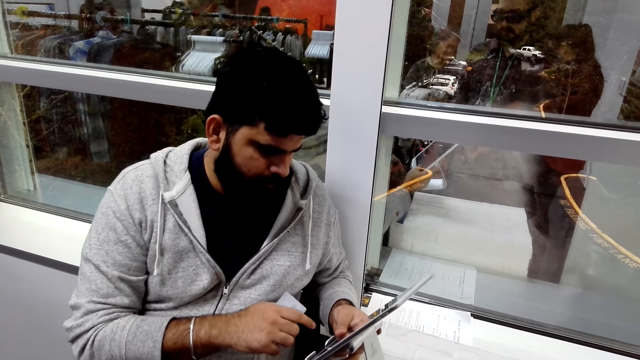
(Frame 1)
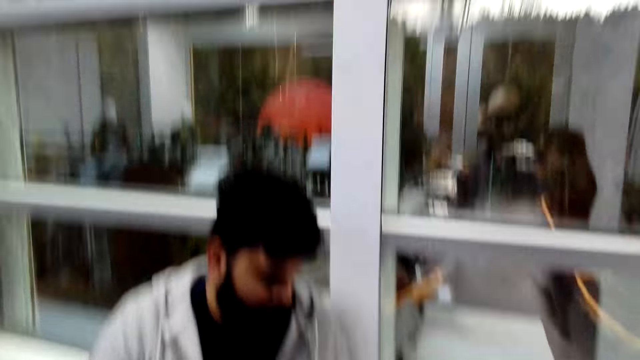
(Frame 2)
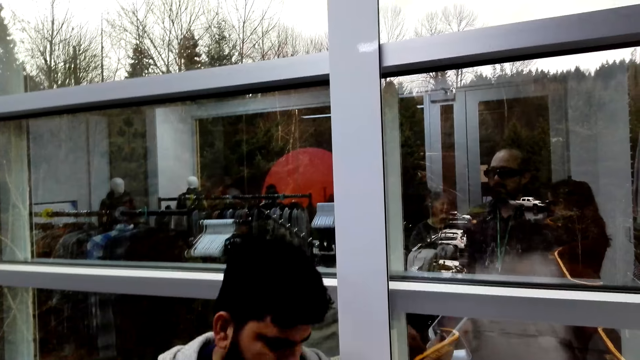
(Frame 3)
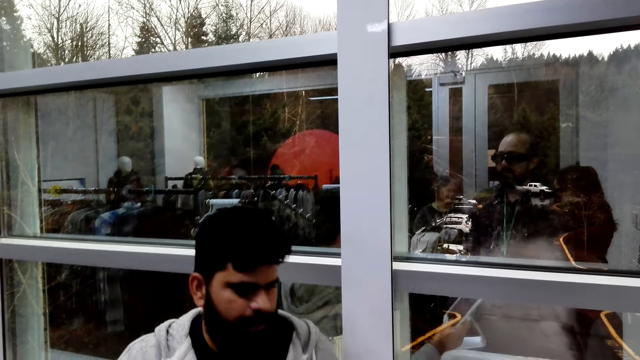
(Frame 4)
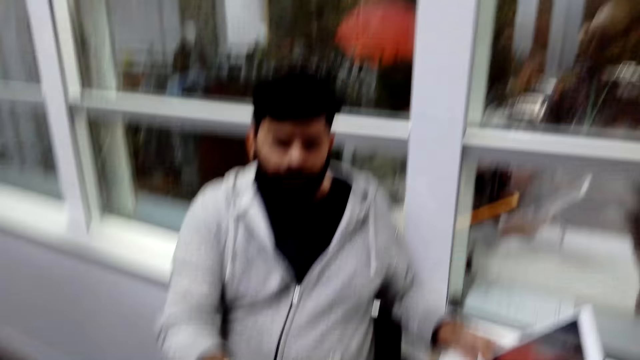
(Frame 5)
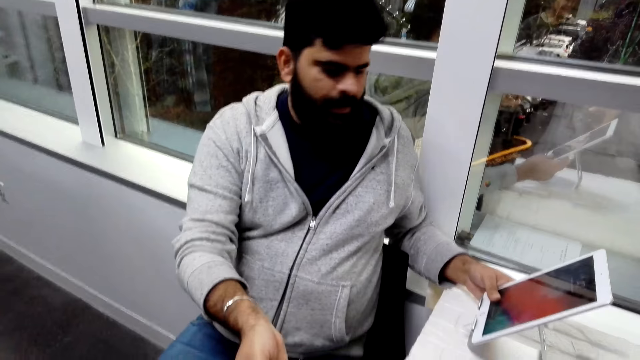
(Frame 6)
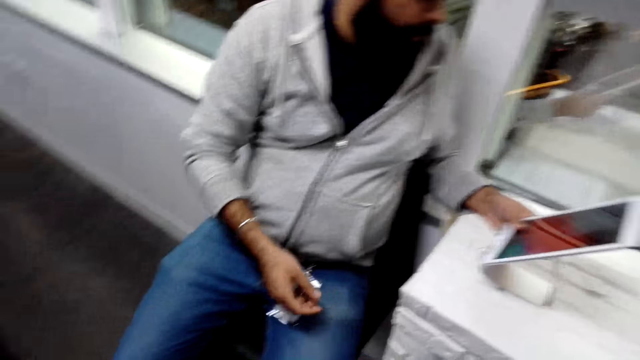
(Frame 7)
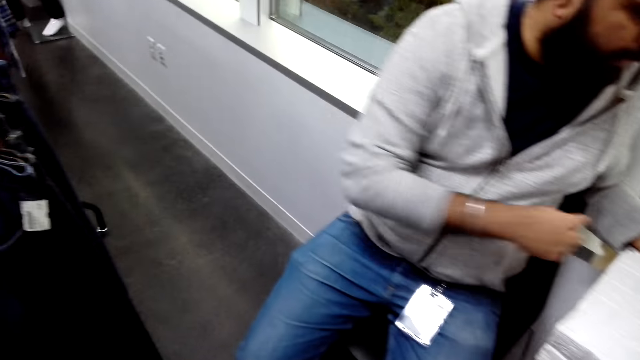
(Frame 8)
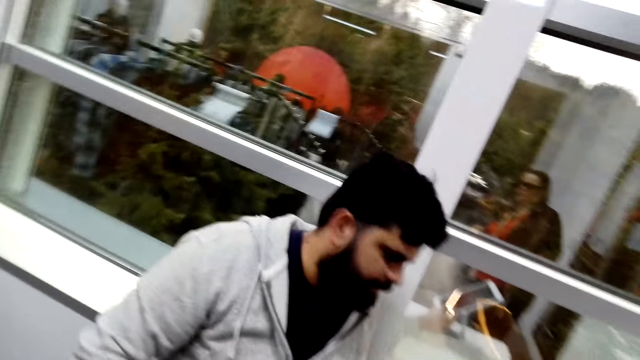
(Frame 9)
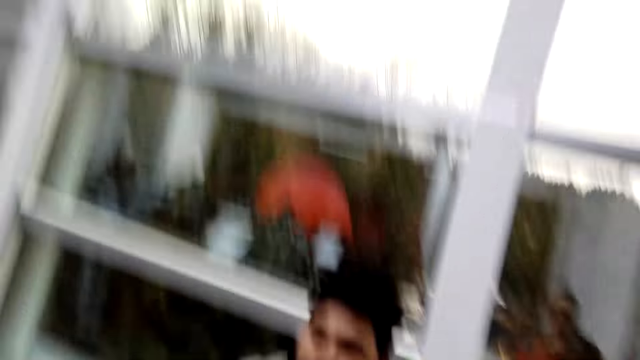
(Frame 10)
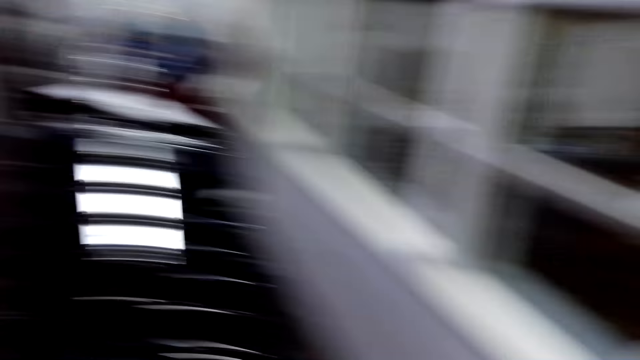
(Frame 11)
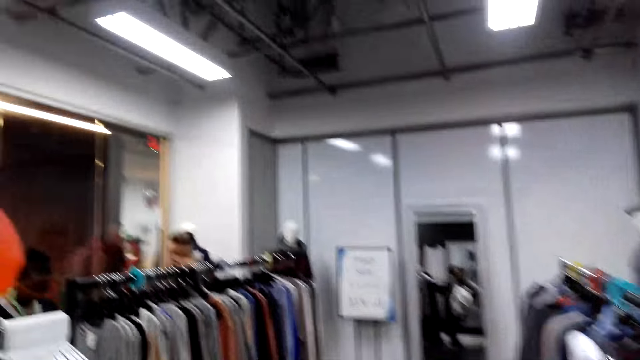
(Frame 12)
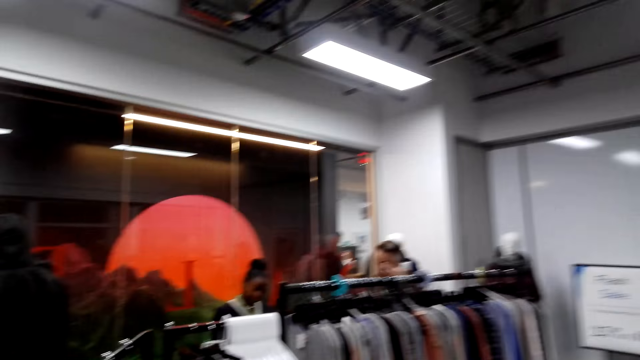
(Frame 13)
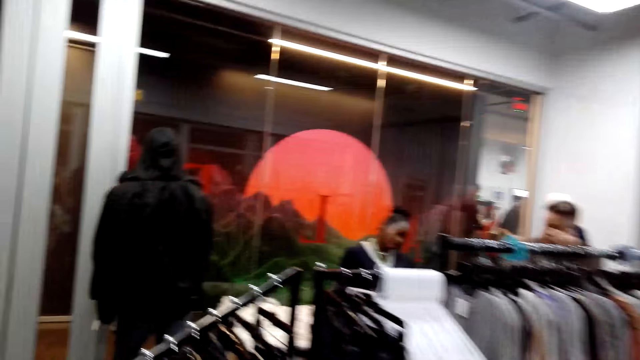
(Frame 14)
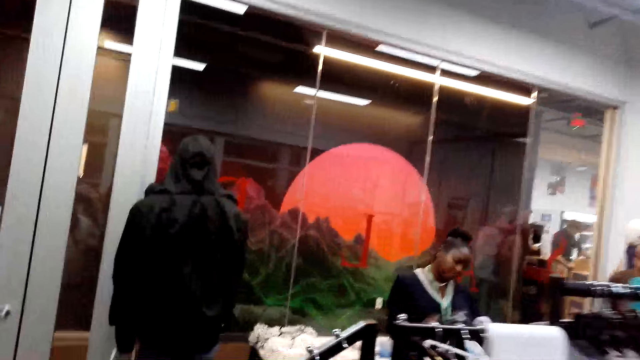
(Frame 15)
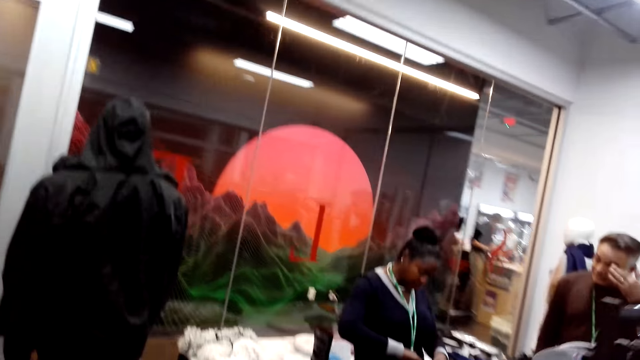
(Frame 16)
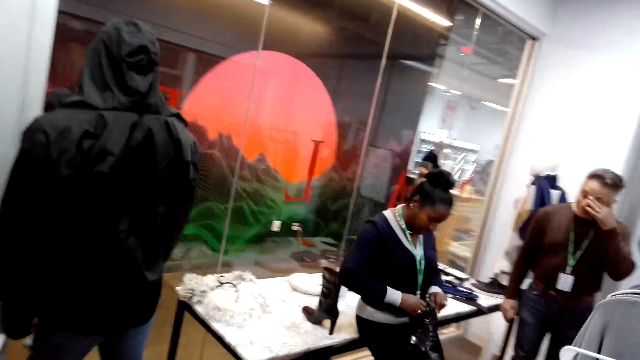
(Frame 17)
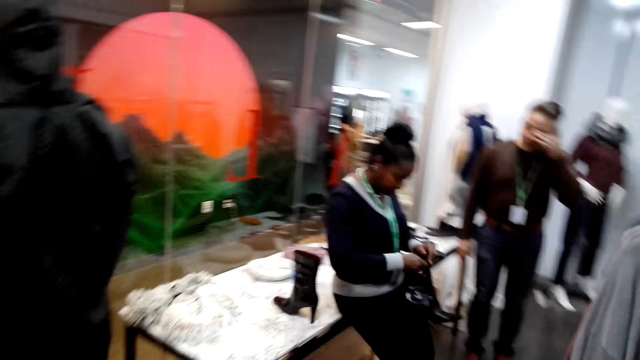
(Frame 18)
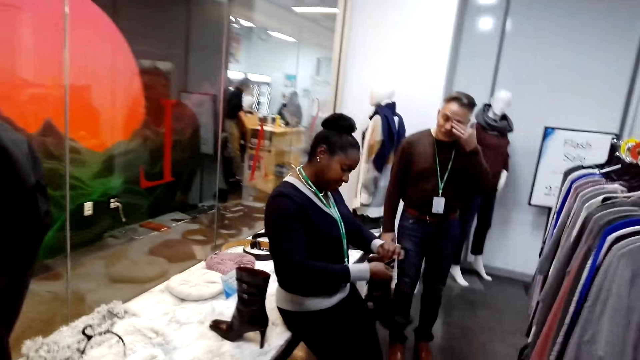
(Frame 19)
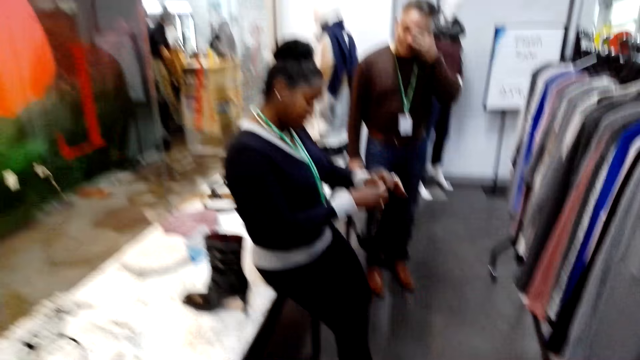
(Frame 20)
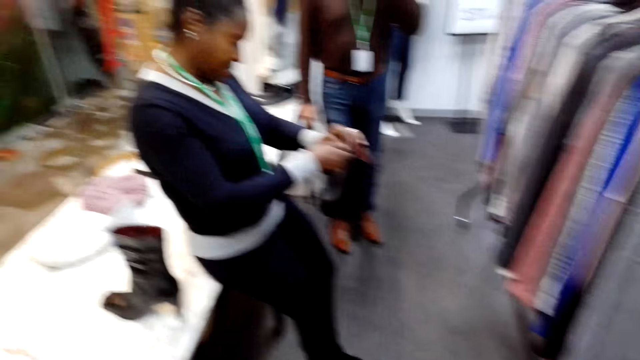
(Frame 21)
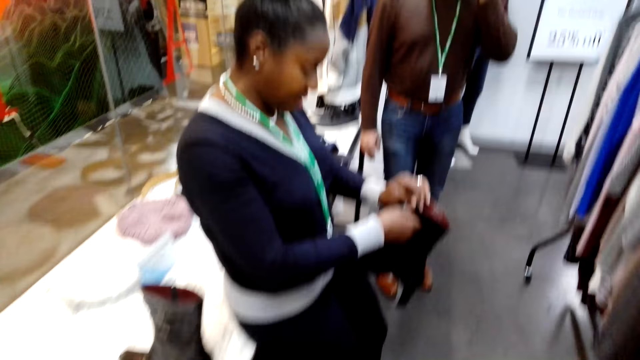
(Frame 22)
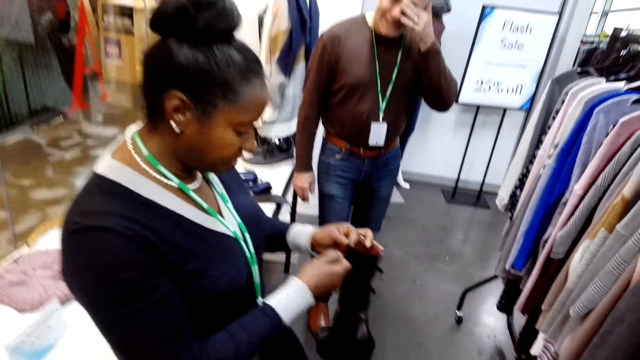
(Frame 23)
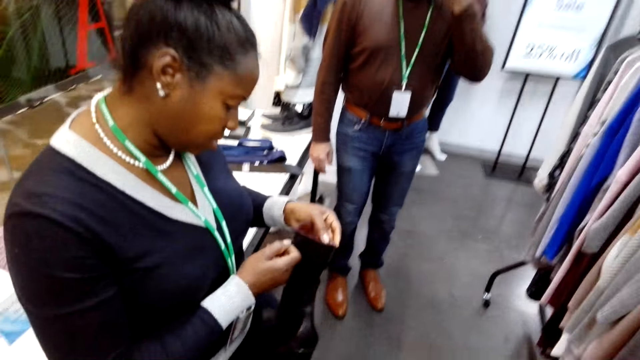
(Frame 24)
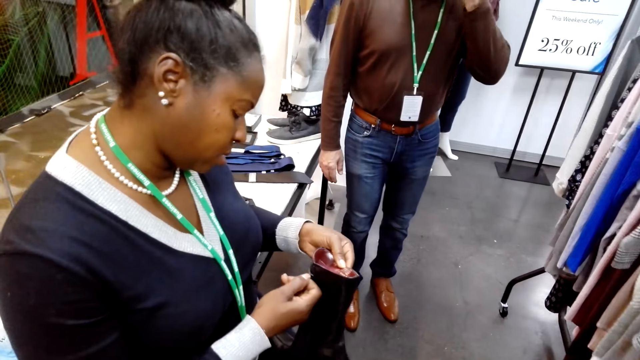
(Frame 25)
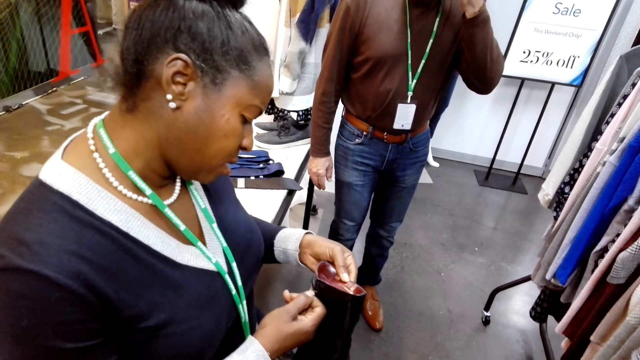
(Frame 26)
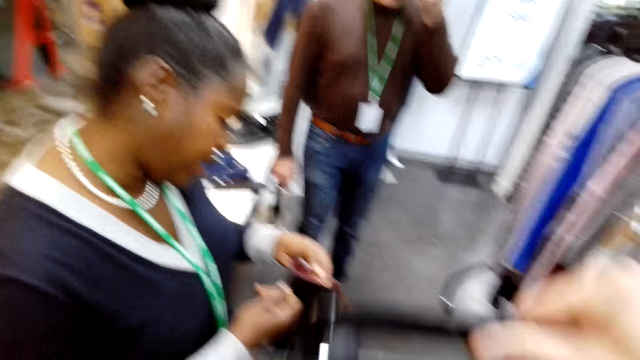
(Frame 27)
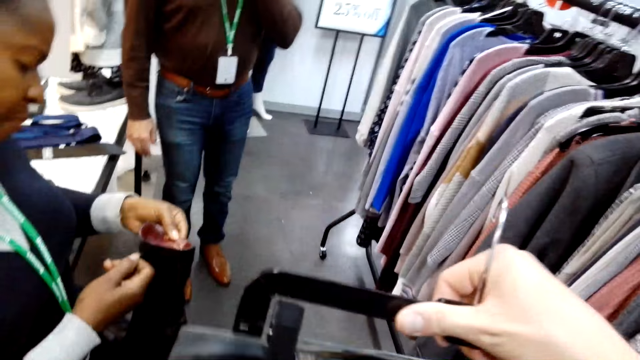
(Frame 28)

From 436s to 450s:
A man converses with the camera wearer. They respond to the man. They look around the shop. A person touches his eyes. Another person inspects a shoe. The camera wearer walks around the shop. A woman holds a heel. The camera wearer walks around the shop and converses with the woman. They display a trouser to the other person and the first person.

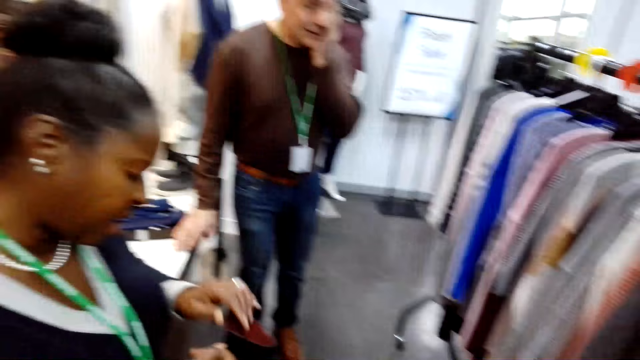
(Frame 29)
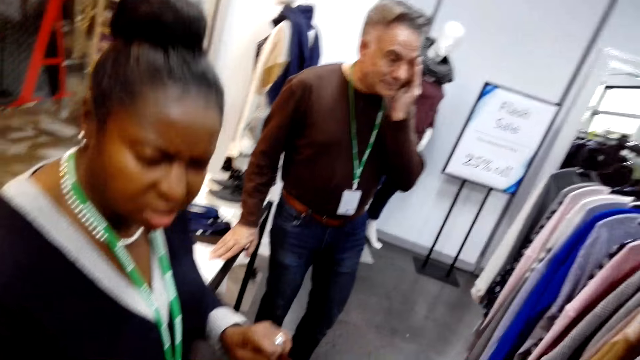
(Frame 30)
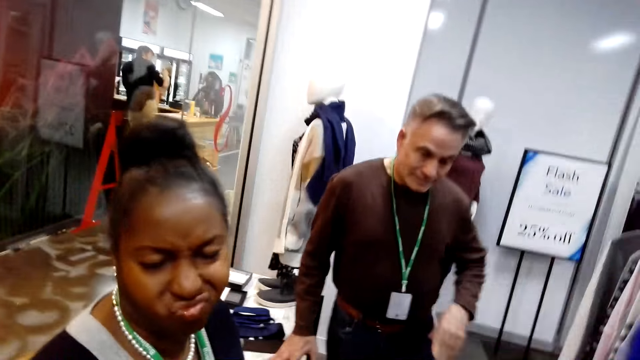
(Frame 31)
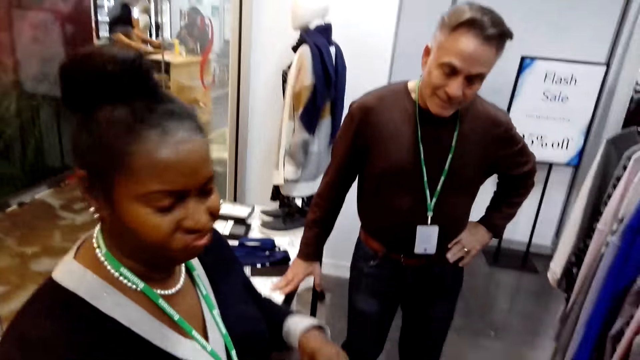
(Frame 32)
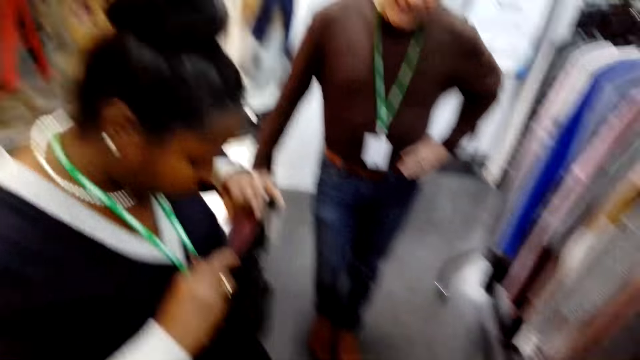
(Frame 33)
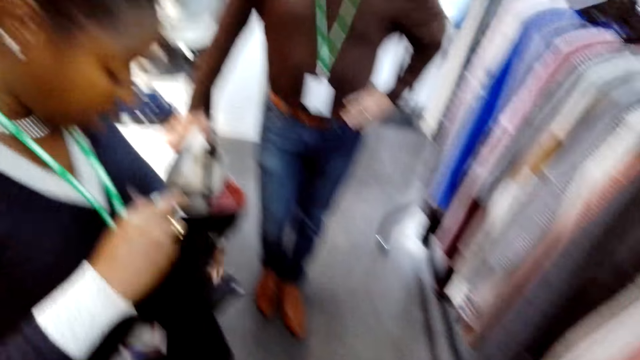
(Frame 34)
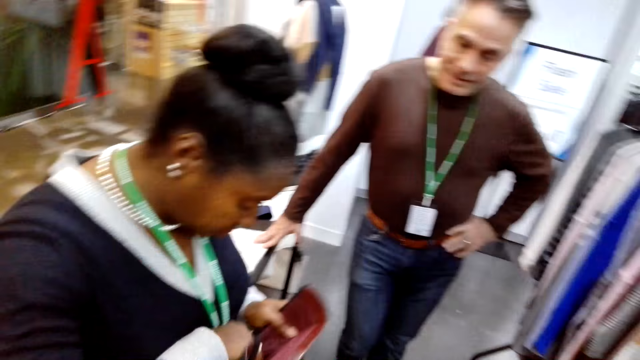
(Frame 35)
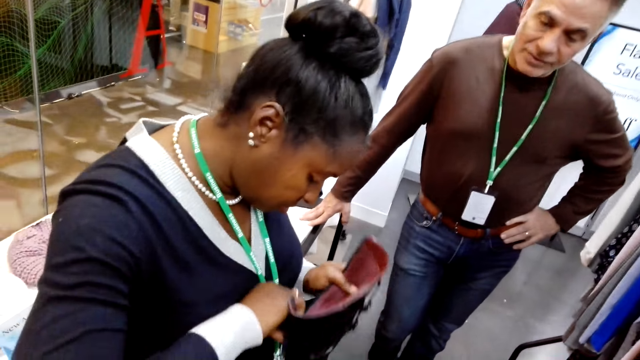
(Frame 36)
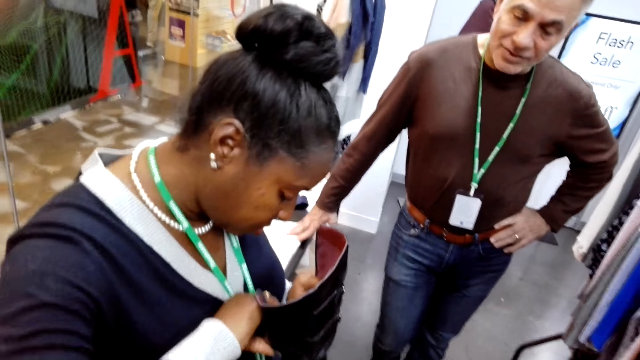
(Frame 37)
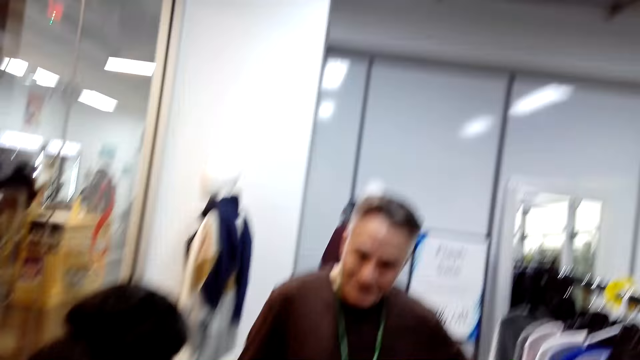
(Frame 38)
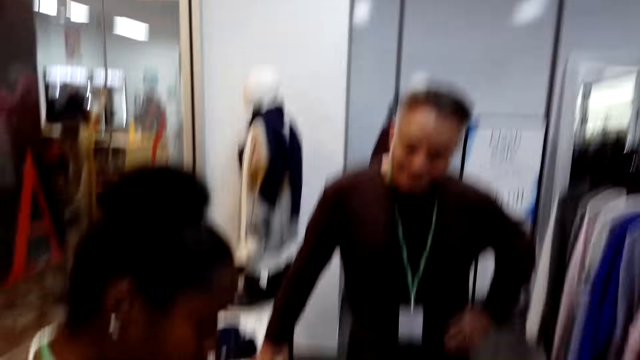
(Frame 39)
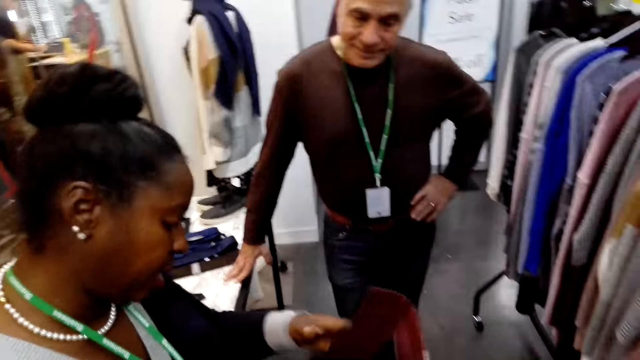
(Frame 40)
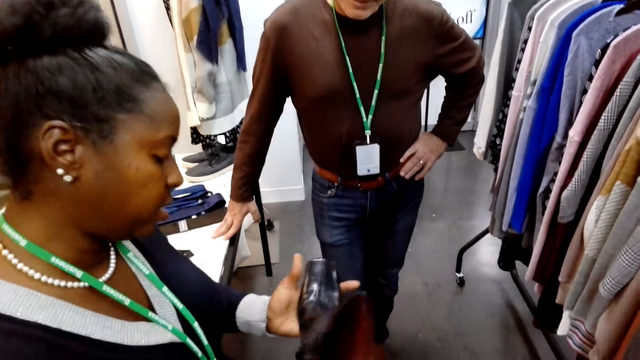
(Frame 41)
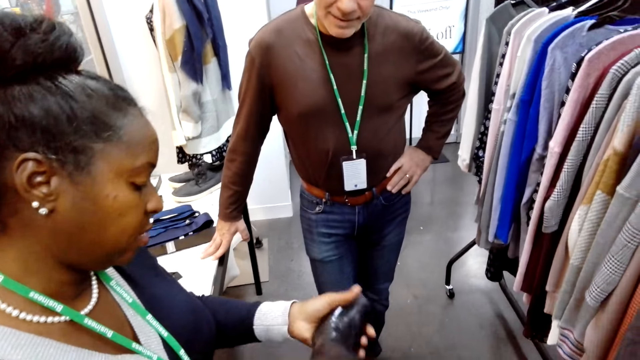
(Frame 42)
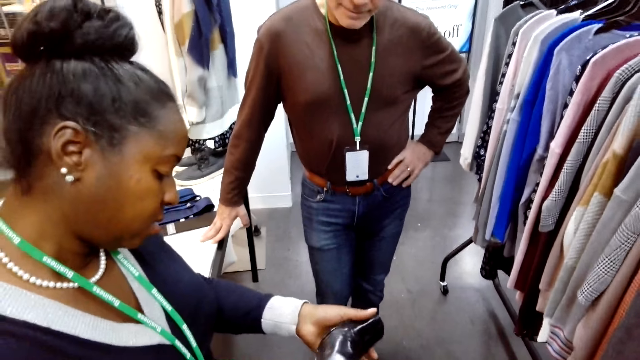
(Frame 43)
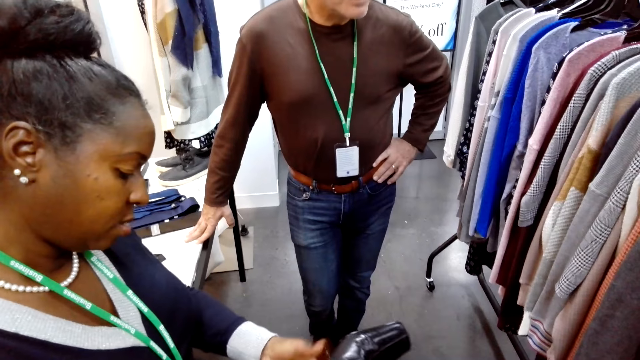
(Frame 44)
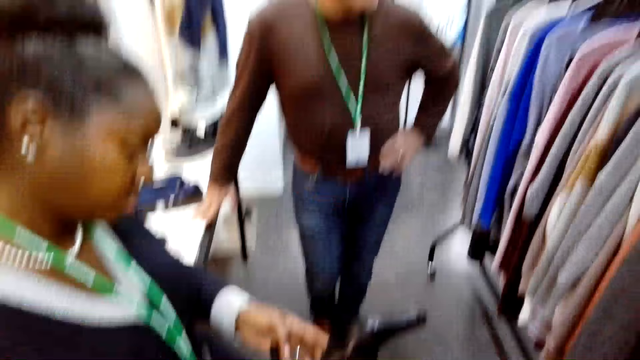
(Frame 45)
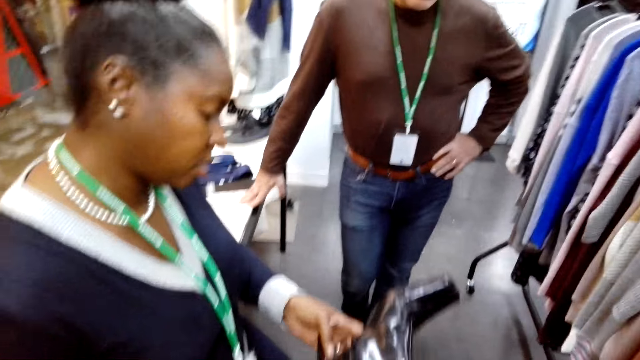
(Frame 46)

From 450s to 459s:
The camera wearer holds a cloth. A woman holds a heel. A person holds his waist. The woman responds to the camera wearer. A man converses with the woman. The woman responds to the man and holds the heel.
